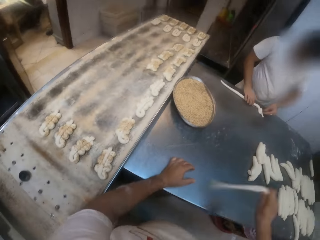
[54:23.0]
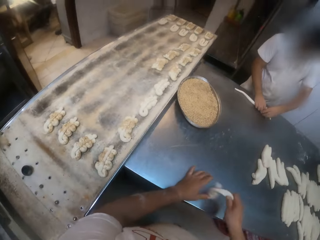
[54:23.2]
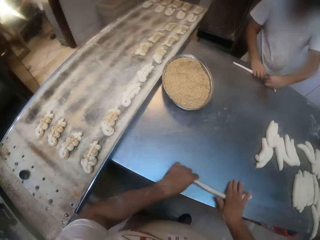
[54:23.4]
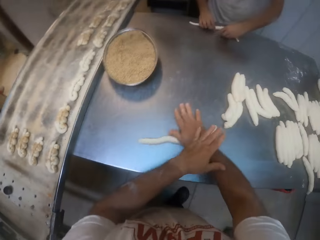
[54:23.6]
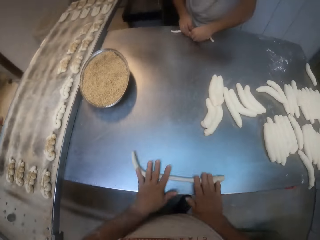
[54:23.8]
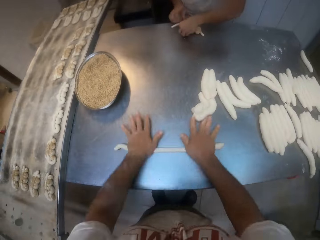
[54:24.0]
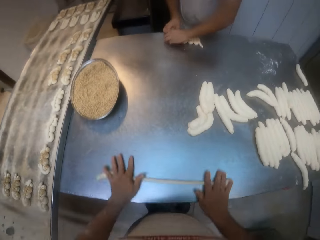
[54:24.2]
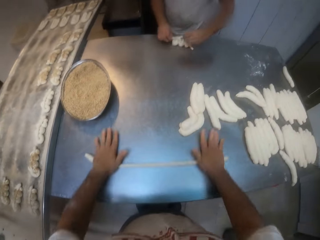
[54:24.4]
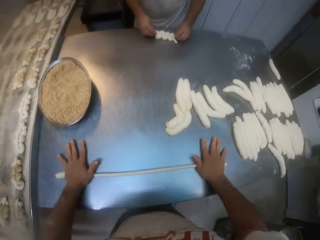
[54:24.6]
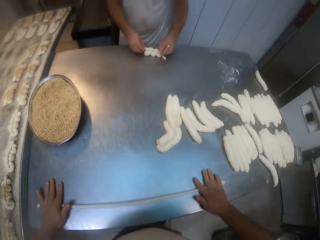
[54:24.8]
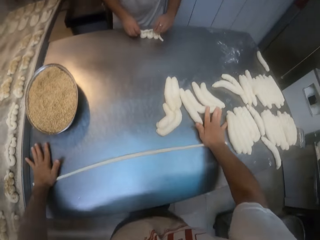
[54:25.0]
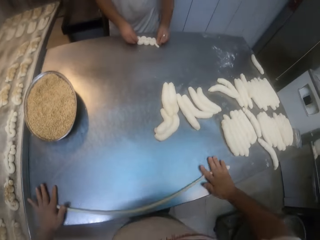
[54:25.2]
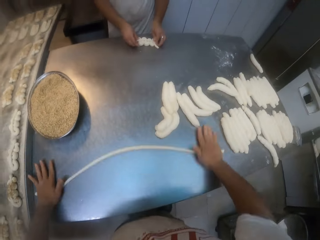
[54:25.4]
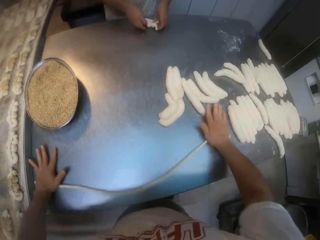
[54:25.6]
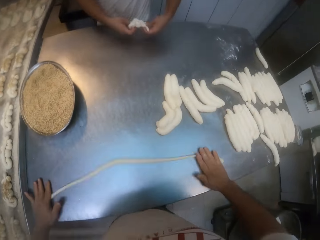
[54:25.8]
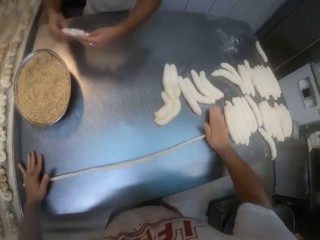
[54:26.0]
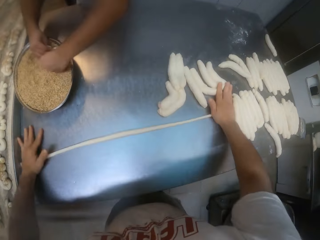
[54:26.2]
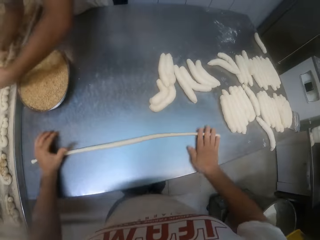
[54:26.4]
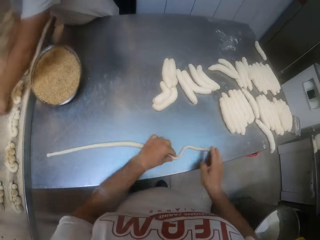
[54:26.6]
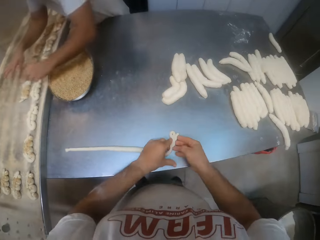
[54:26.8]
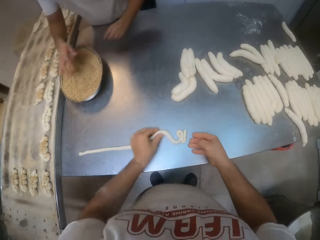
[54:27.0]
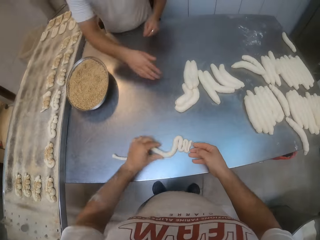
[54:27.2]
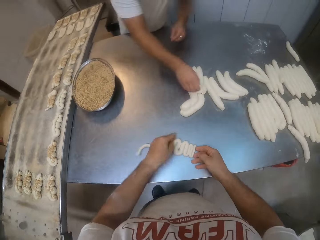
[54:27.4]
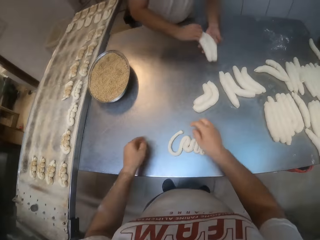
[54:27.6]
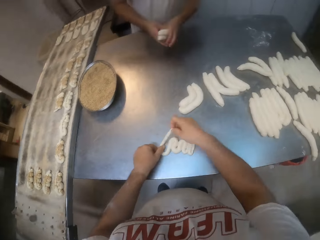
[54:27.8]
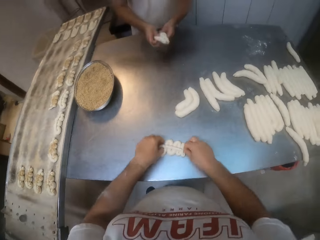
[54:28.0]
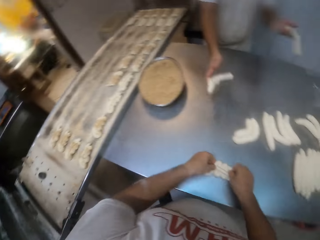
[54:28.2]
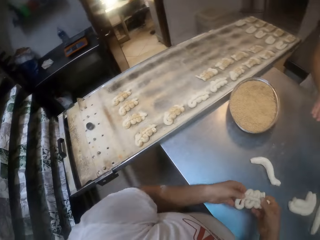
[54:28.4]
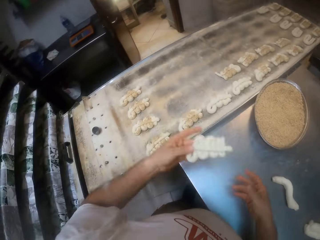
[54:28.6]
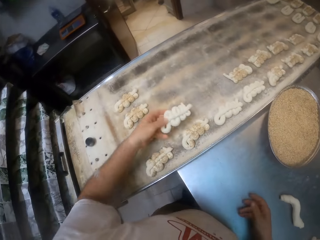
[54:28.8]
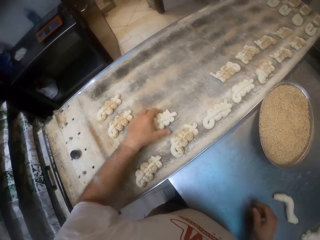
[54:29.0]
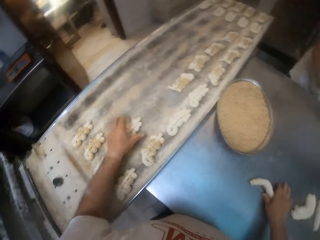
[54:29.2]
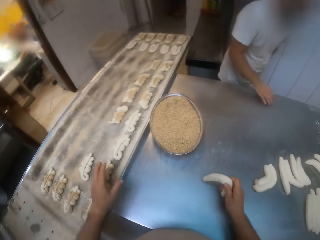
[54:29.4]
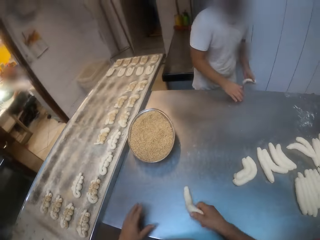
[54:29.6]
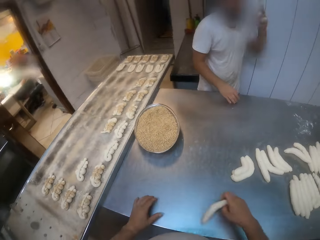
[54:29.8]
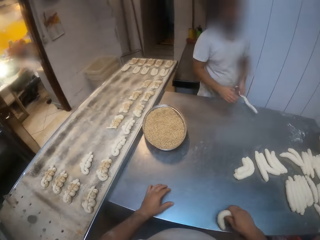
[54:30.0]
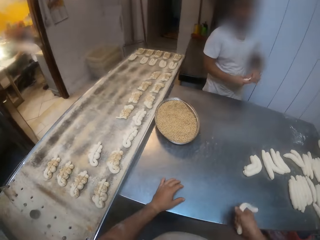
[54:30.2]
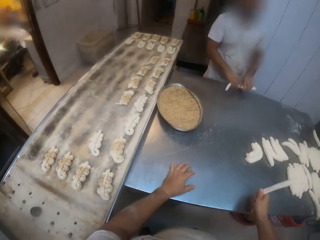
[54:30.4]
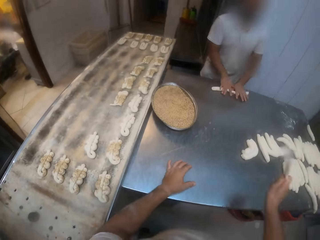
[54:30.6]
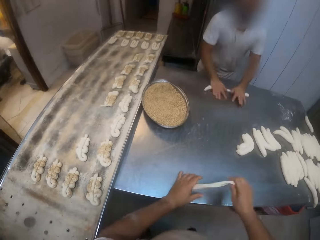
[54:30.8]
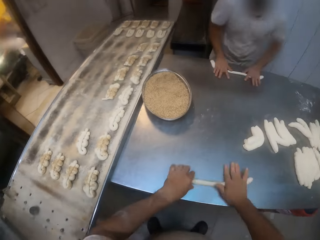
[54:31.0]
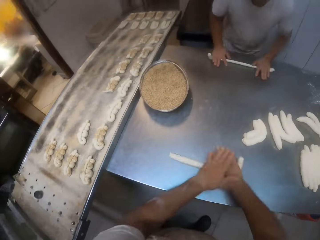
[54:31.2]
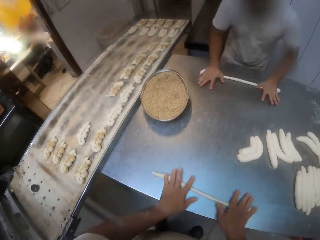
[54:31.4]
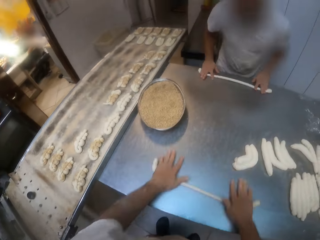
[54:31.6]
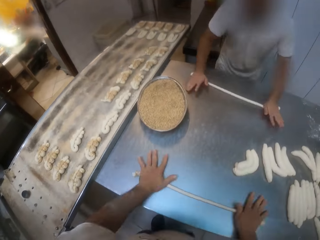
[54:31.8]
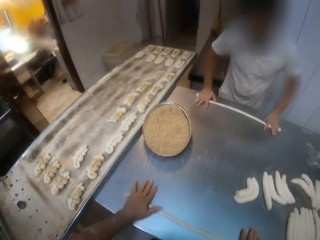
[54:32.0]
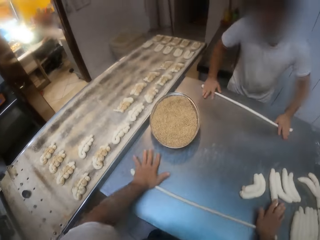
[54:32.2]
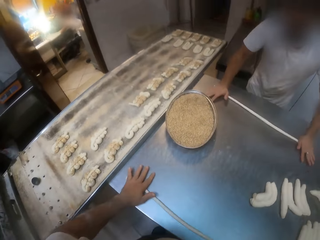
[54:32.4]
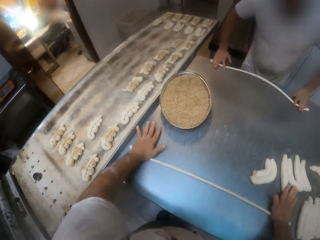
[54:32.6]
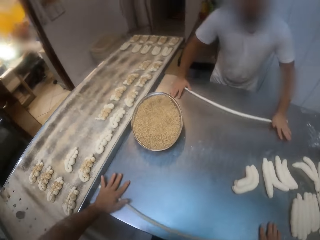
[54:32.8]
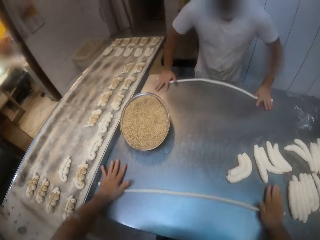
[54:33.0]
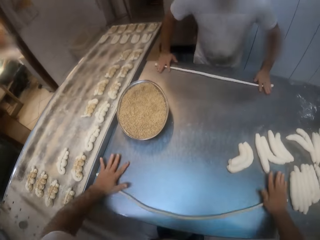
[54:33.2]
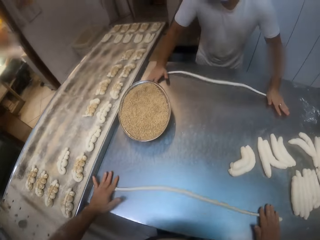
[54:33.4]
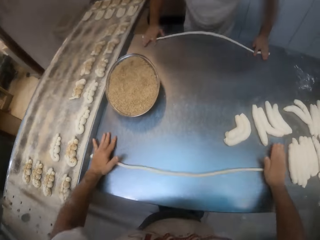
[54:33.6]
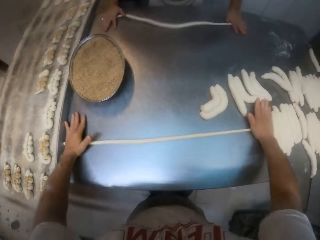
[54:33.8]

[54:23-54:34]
The camera wearer kneads the dough. He rolls the dough on the table with both hands. A man dips the dough in the plate of sugar on the table with both hands. The camera wearer folds the dough on the table with both hands. He shapes the dough. He drops the dough on the tray with his left hand. He picks up the dough and kneads the dough. The man rolls the dough on the table with both hands. The camera wearer rolls the dough on the table with both hands.

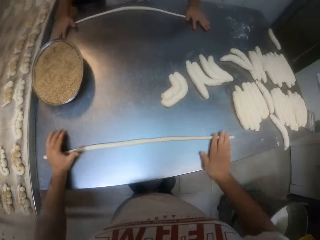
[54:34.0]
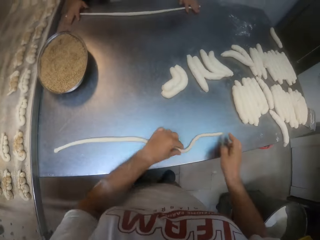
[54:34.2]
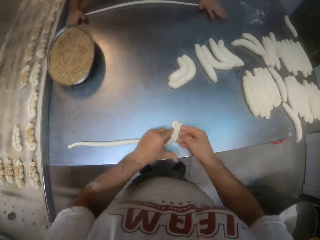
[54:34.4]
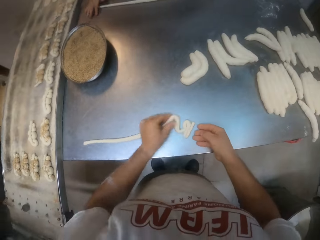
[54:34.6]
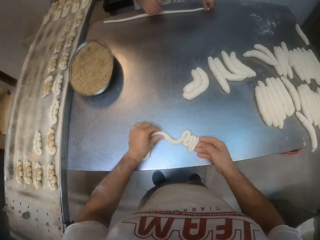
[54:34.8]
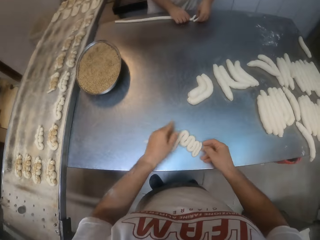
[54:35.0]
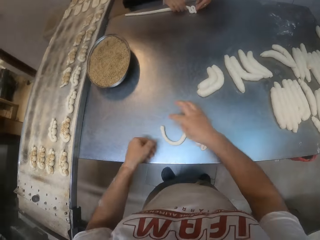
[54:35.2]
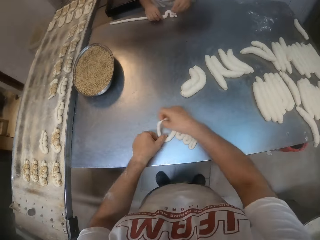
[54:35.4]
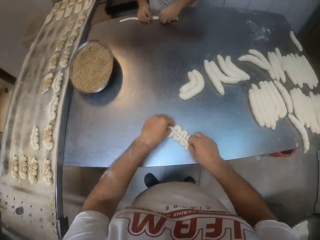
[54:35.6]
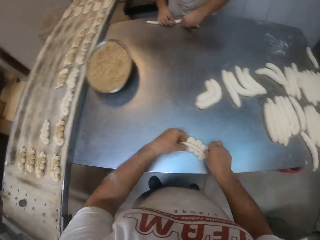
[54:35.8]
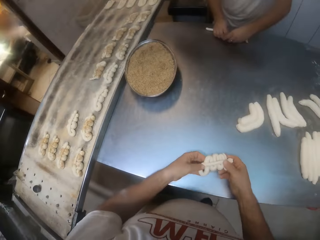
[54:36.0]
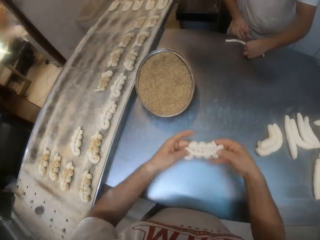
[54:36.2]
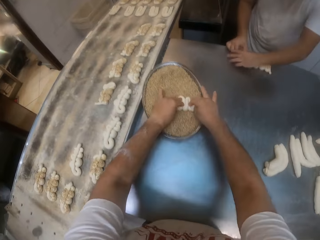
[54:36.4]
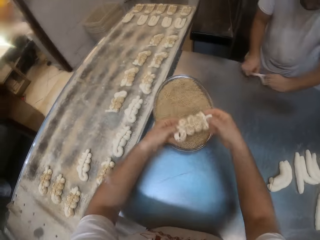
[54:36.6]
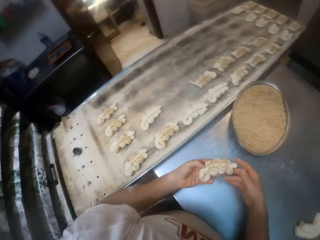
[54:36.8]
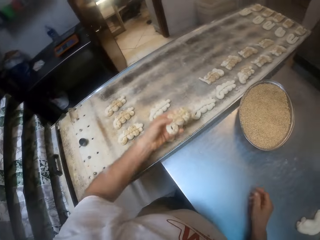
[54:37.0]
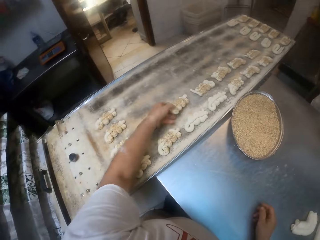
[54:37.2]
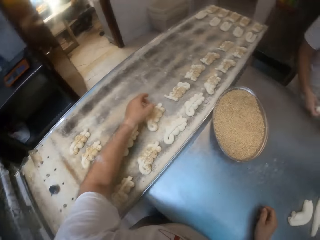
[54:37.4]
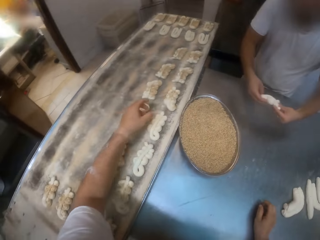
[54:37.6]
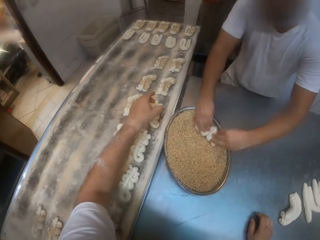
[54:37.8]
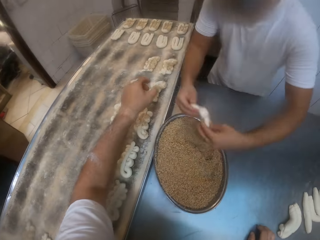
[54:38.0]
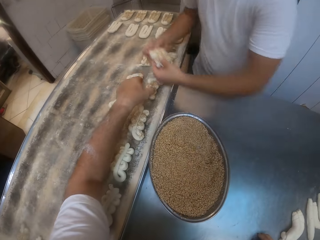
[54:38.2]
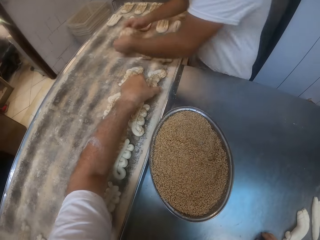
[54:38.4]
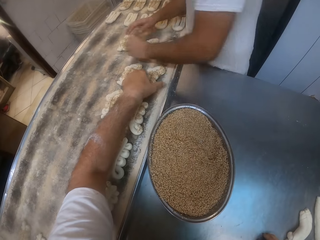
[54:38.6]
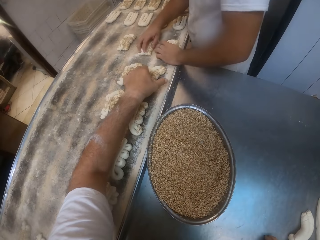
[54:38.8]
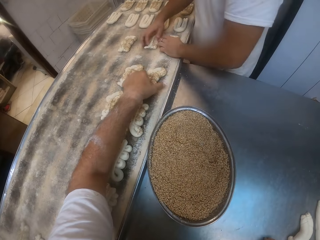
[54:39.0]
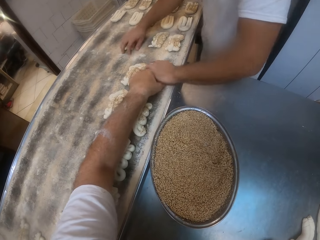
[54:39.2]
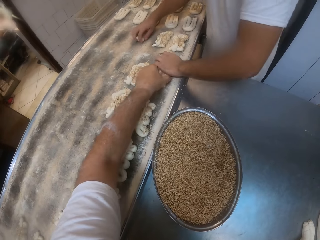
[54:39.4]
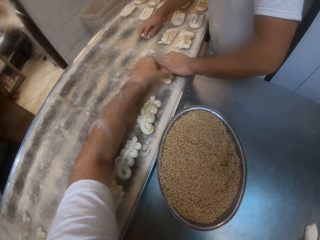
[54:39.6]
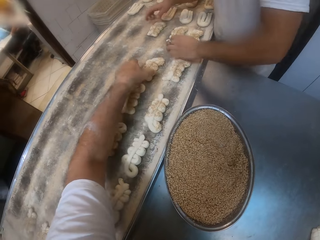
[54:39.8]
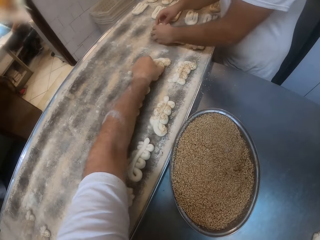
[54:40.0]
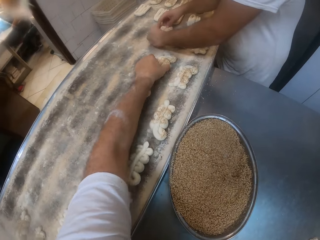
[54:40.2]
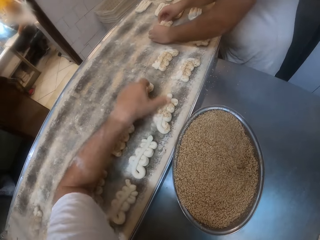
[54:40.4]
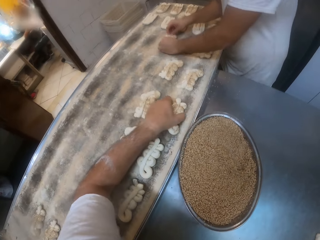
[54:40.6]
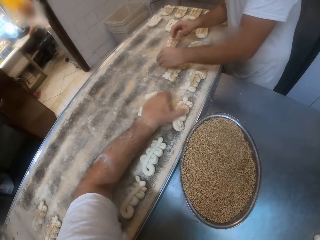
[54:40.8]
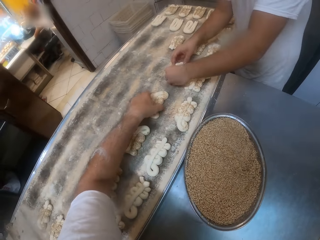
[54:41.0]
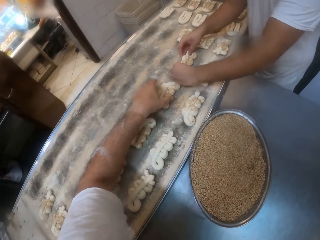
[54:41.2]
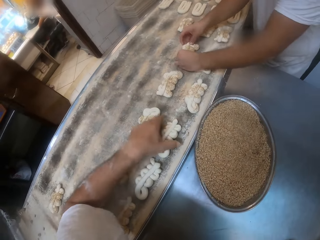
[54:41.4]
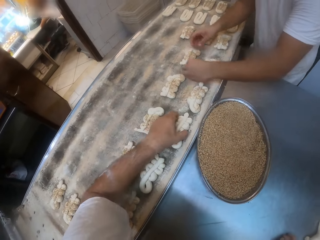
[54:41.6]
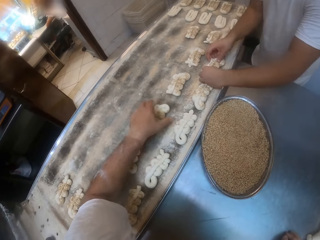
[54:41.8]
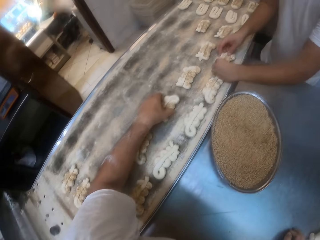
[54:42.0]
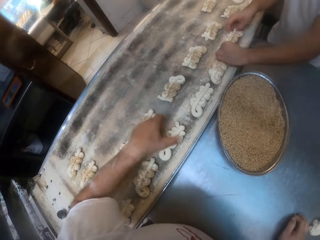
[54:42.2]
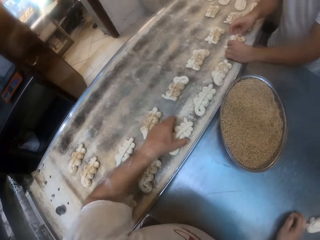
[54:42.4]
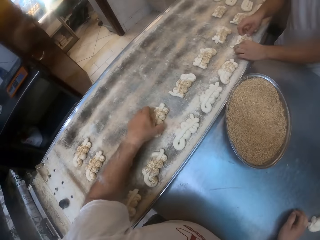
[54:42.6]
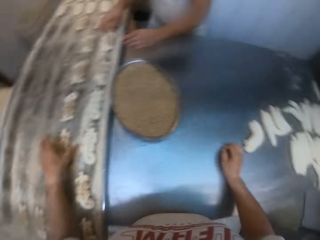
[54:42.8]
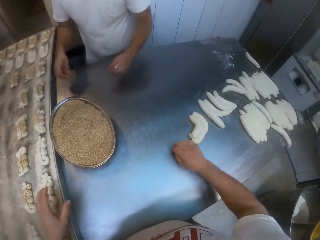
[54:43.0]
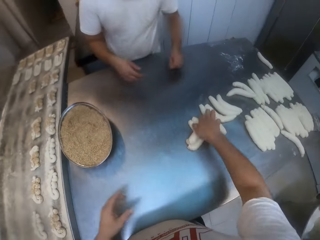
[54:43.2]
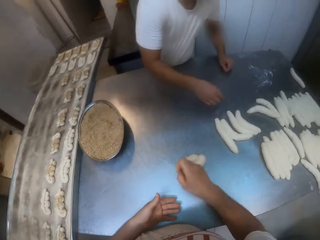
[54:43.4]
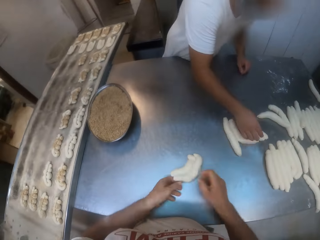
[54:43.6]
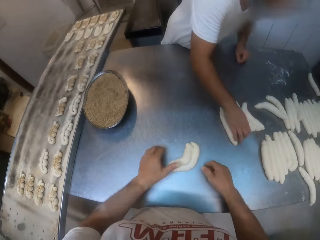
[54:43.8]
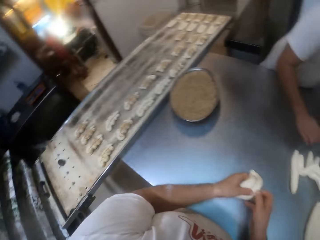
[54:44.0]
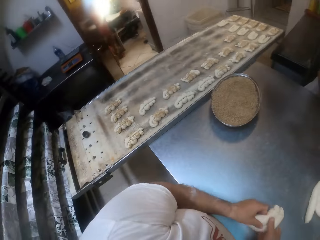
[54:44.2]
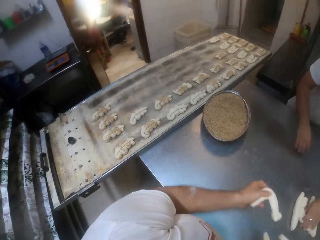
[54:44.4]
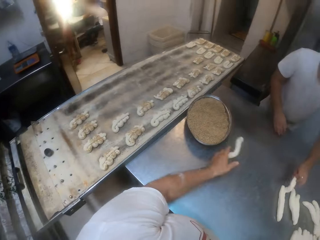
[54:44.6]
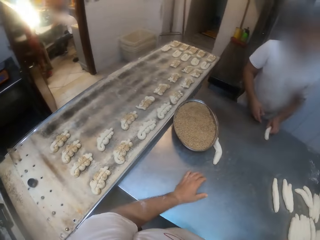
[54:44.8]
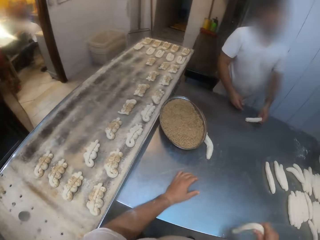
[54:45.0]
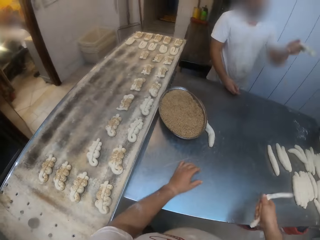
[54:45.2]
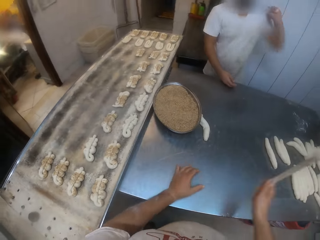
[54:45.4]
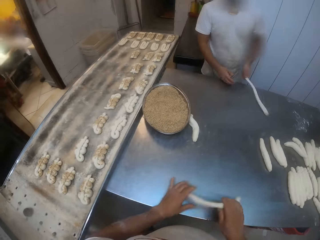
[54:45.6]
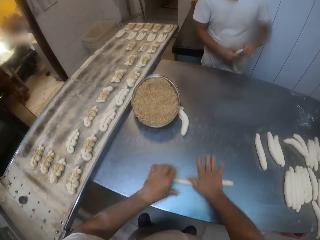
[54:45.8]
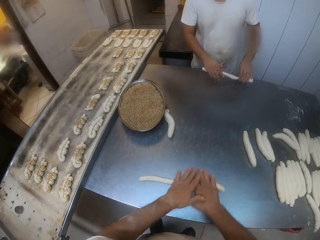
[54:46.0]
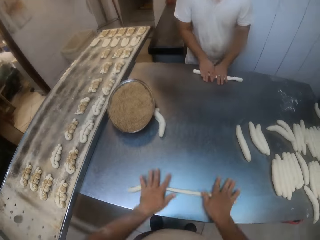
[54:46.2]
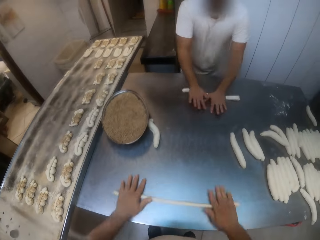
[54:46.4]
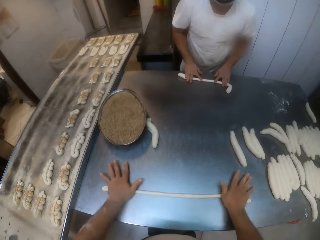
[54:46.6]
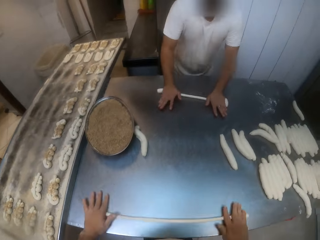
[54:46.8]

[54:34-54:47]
A man folds the dough on the table with both hands. The camera wearer folds the dough on the table with both hands. He shapes the dough. He dips the dough in the plate of sugar on the table with both hands. He drops the dough on the tray with his left hand. The man dips the dough in the plate of sugar on the table with both hands. The camera wearer moves the dough and holds the dough. He rolls the dough on the table with both hands. The man rolls the dough on the table with both hands. The camera wearer throws the dough on the table and kneads the dough.
